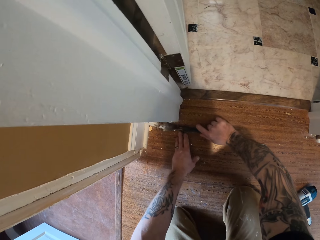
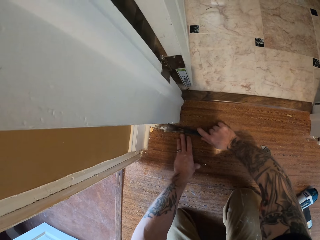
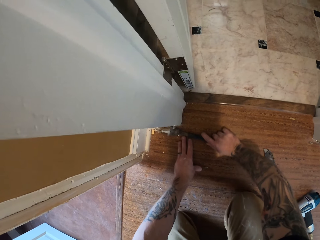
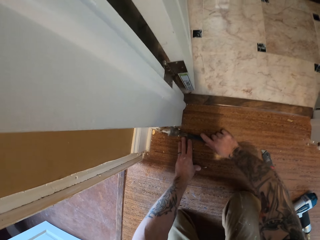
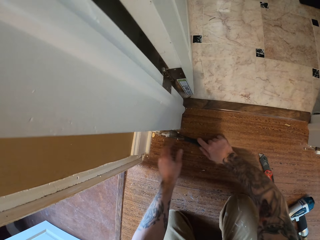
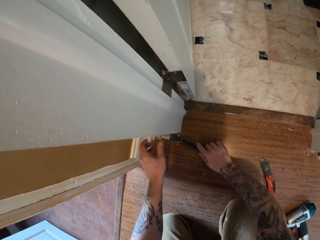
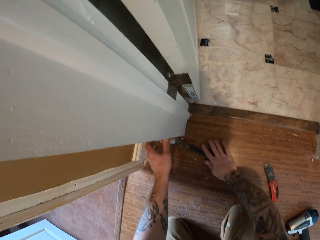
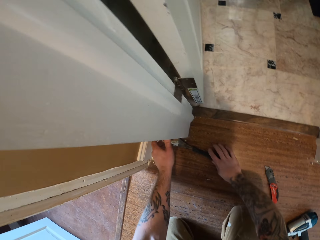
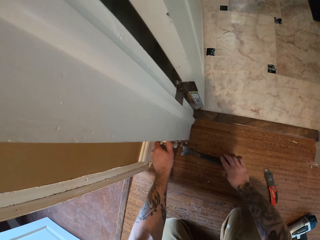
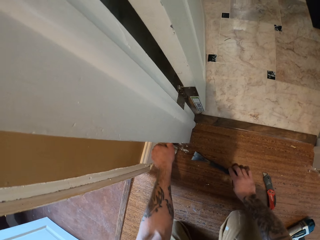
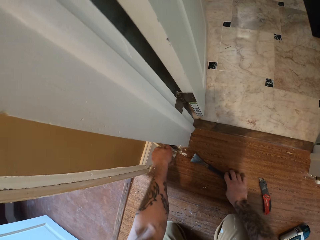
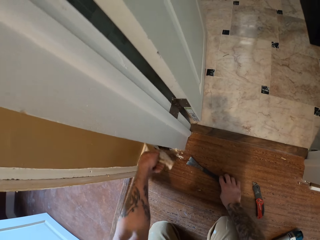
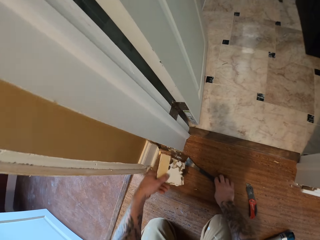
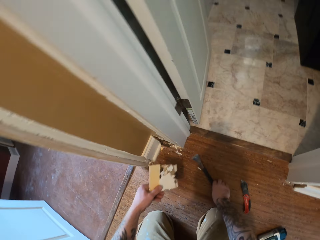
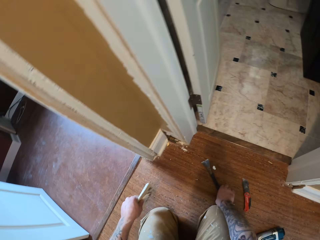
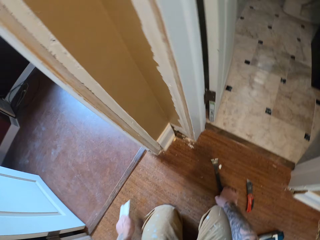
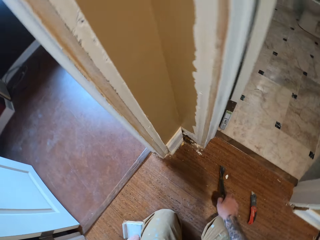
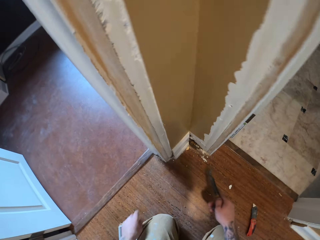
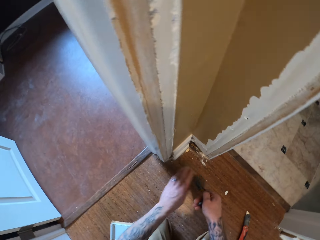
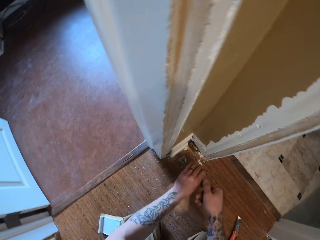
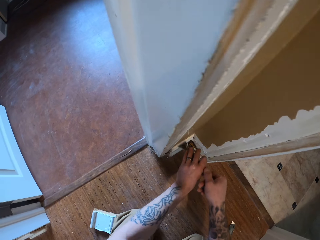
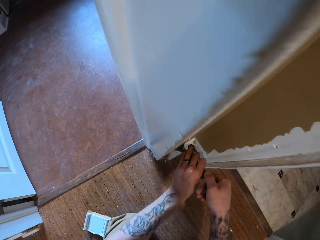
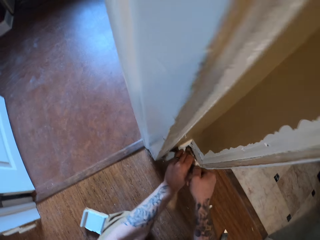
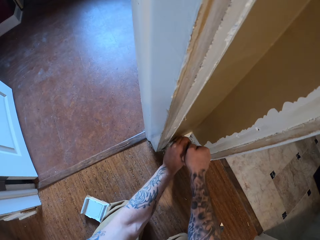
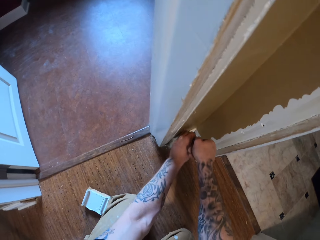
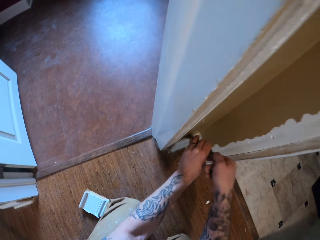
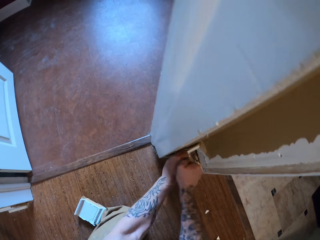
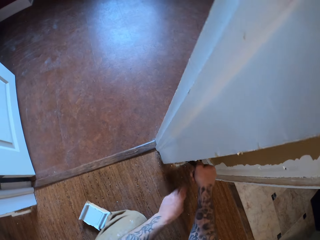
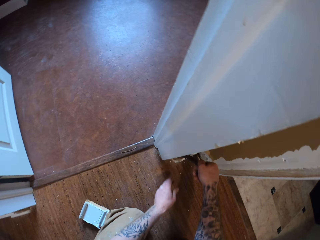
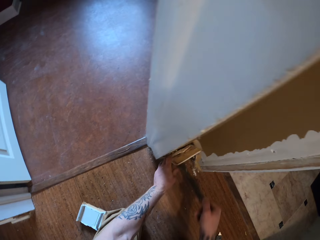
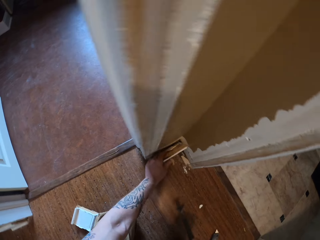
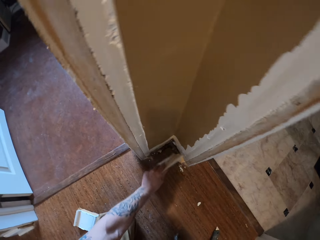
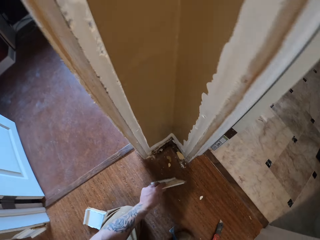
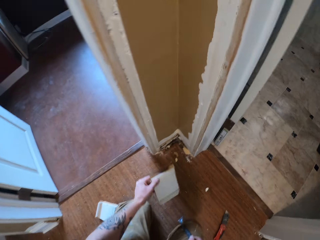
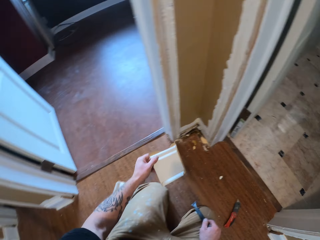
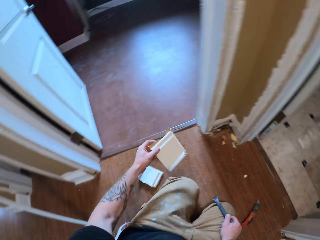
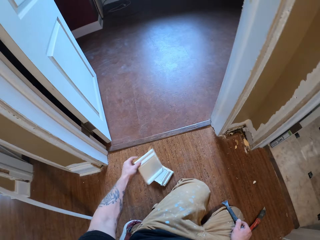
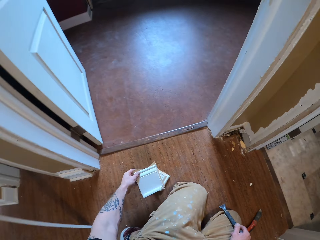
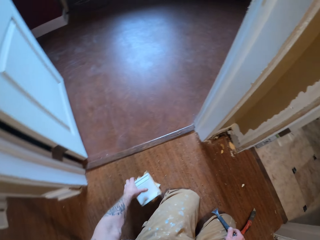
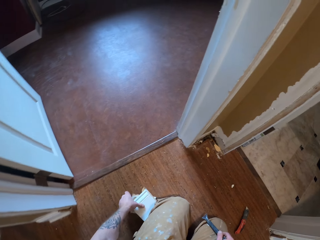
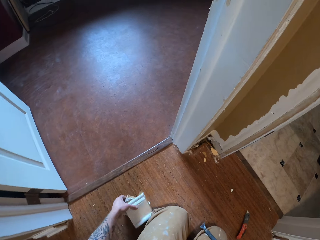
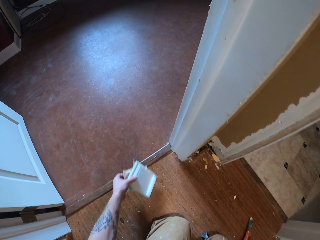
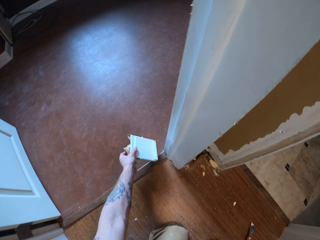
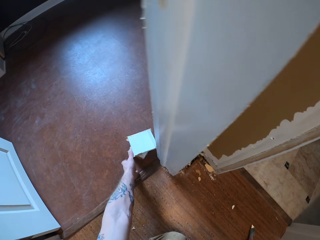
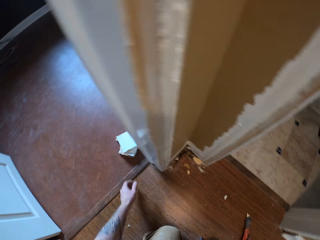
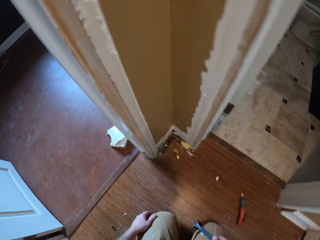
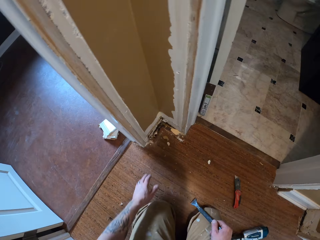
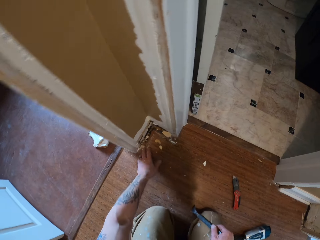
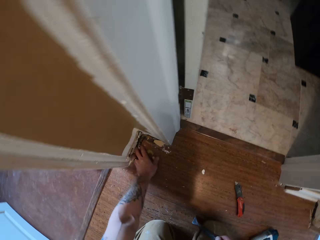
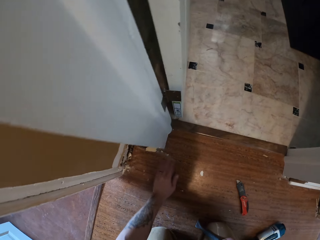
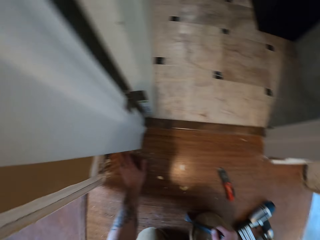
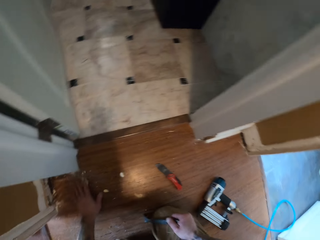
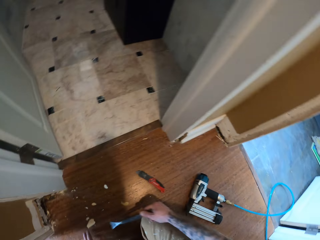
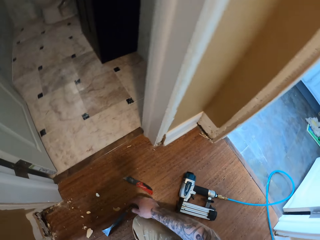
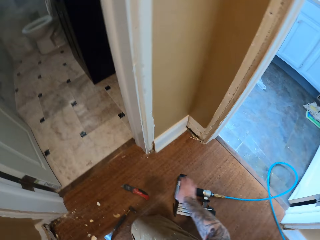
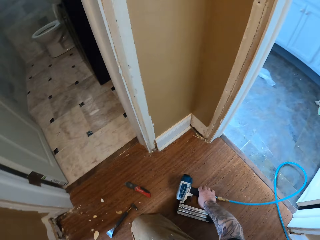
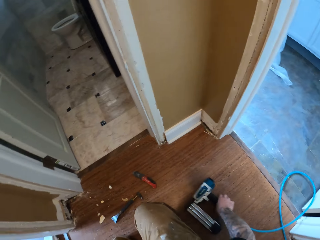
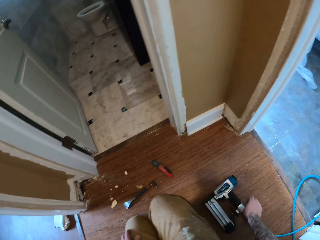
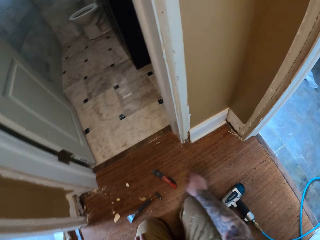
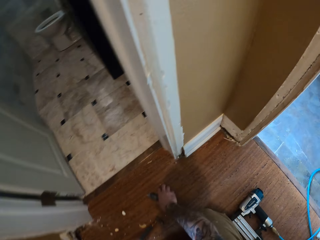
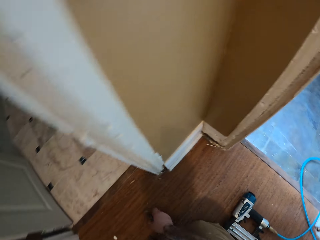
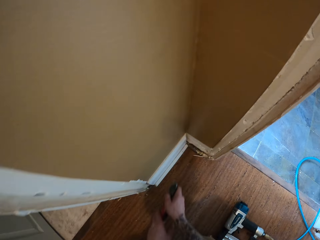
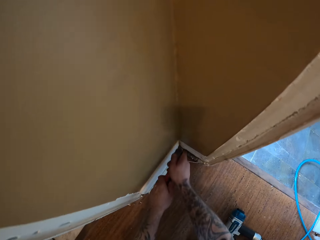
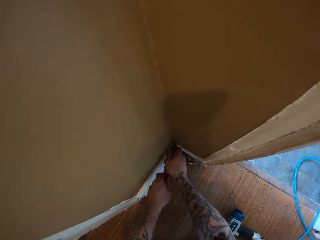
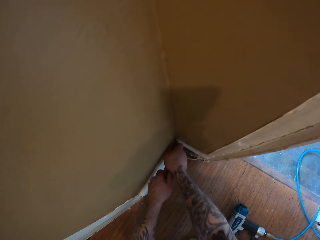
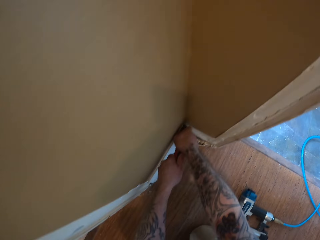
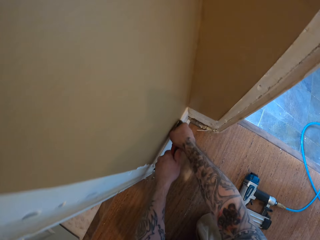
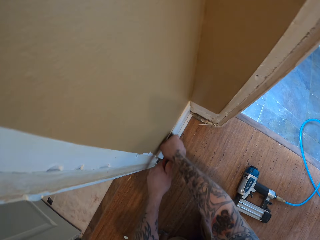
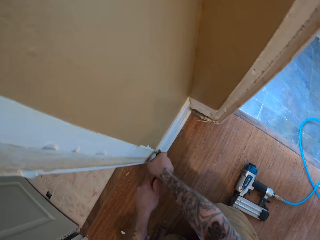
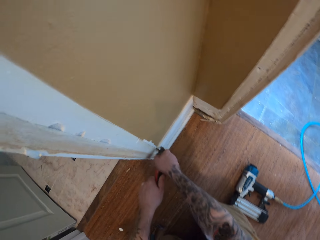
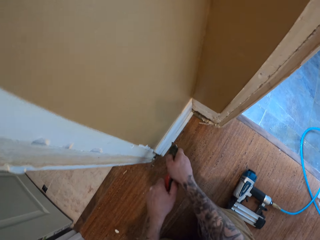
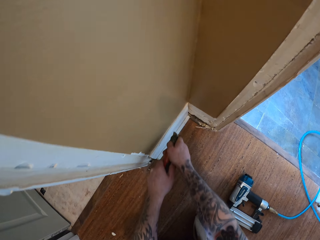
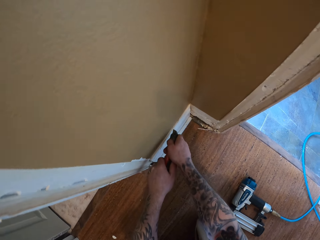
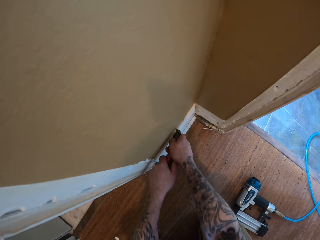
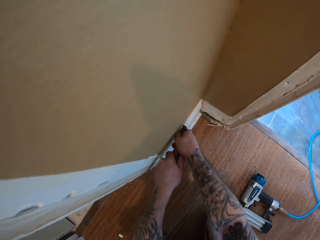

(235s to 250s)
The camera wearer puts the baseboard on the floor. They put the baseboard on the floor again. They move the baseboards. They wipe the floor with the hand. They drop the crowbar. They take the knife. They mark a wall trim with the knife. They cut the baseboard with the utility knife.

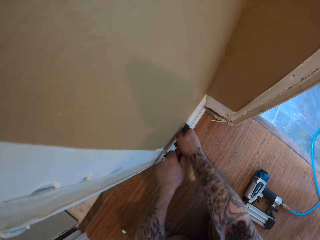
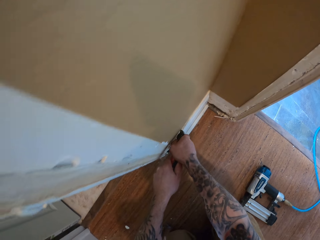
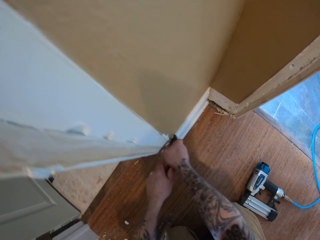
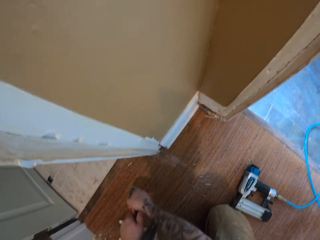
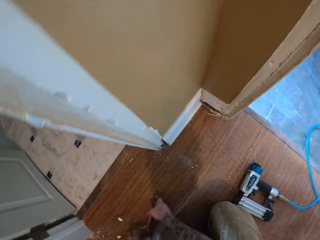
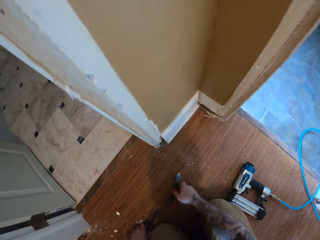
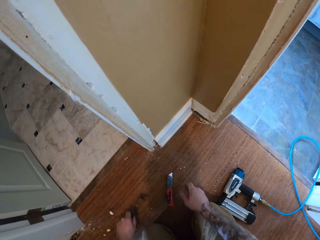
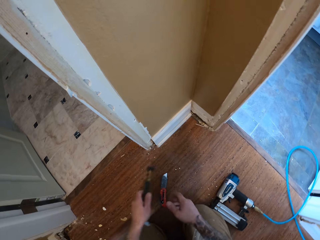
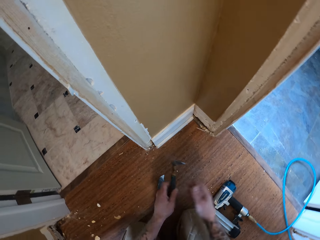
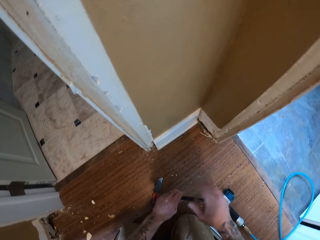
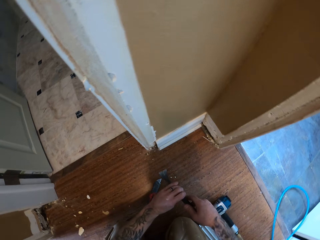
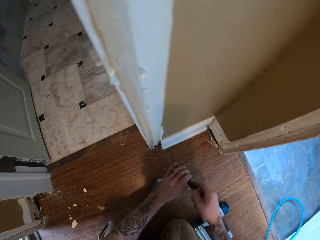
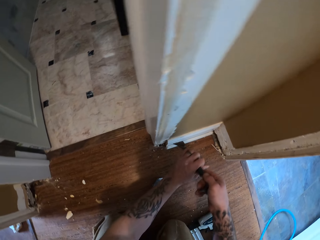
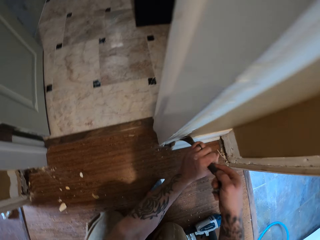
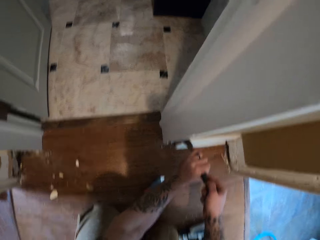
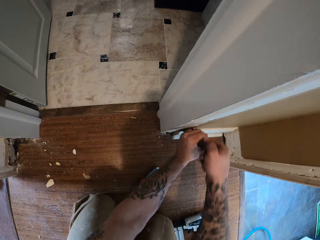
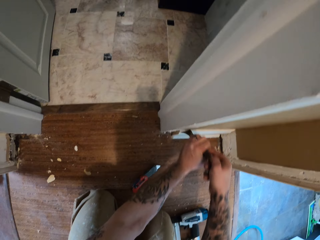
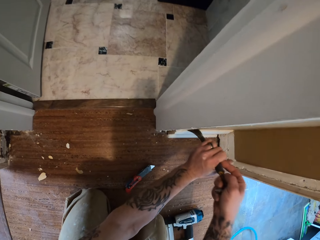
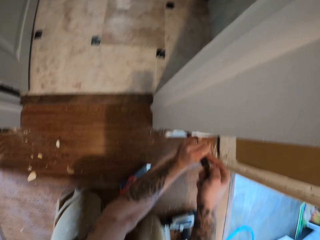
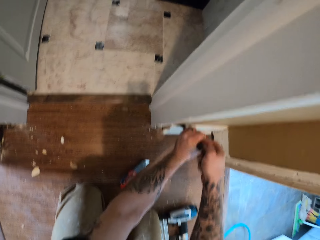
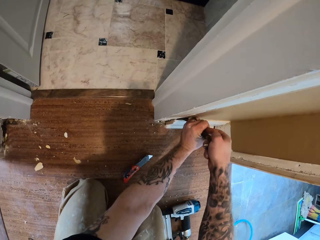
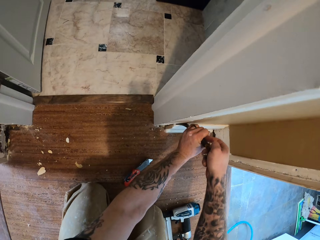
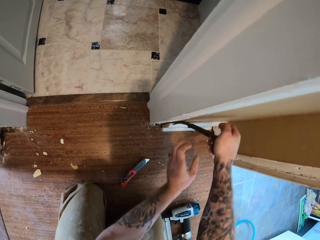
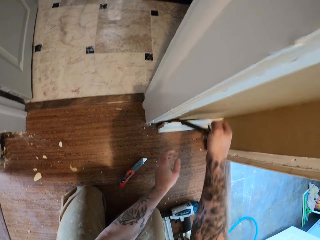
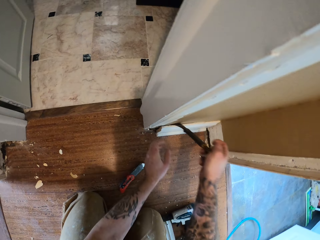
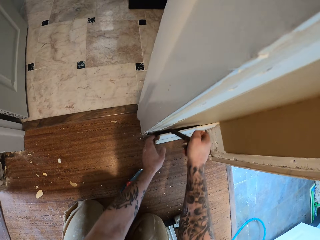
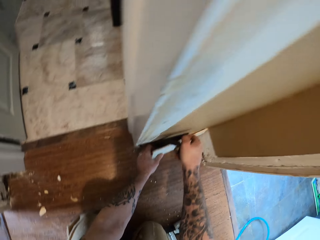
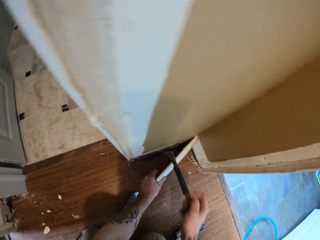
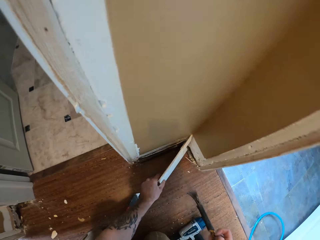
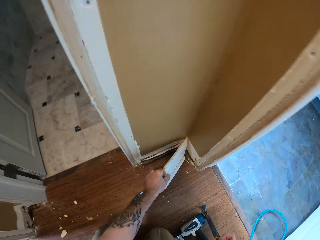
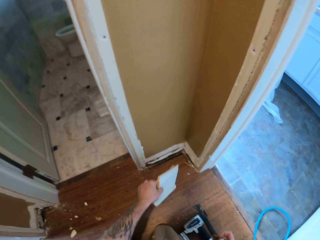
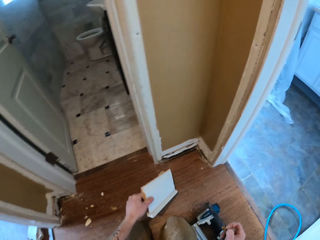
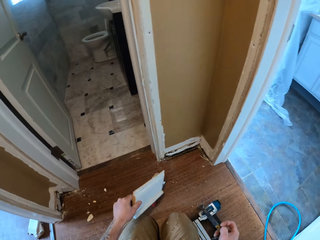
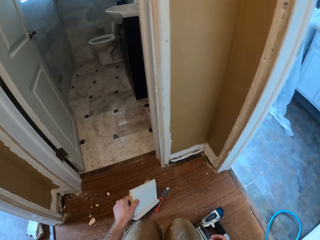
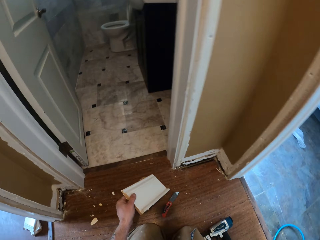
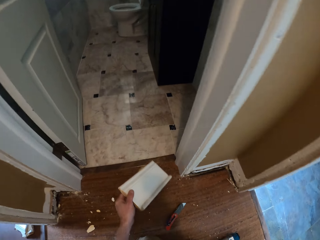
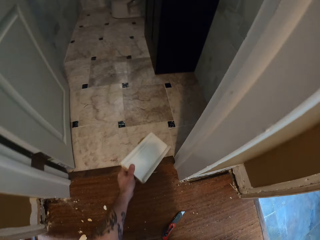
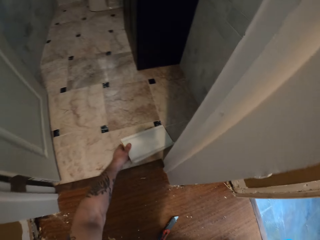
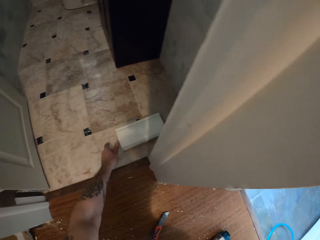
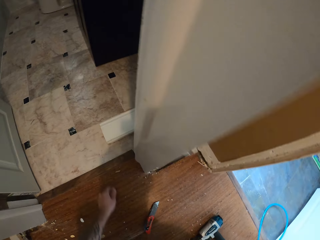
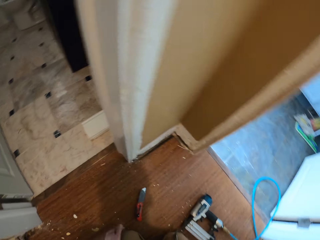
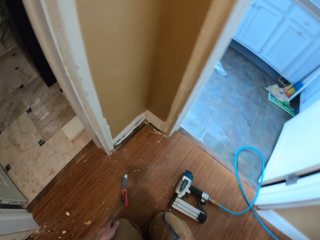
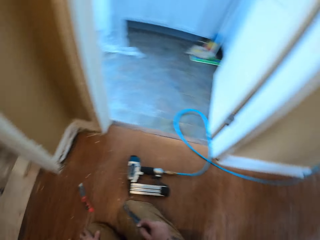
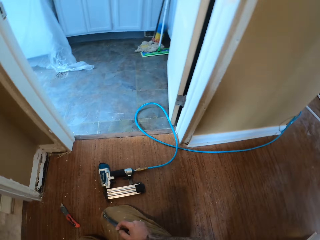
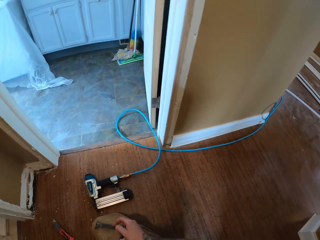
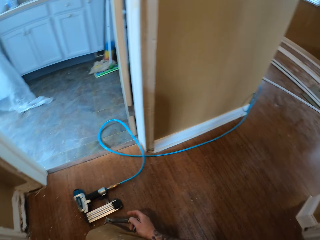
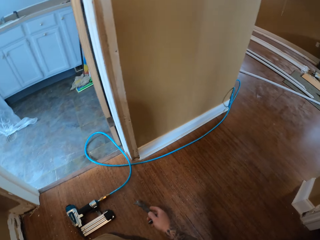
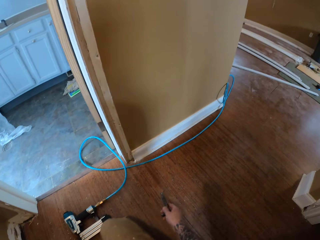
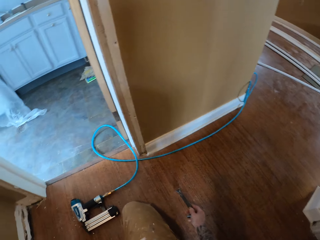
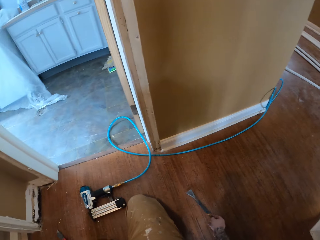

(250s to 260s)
The camera wearer puts the utility knife on the floor. They pick up the putty knife. They remove the baseboard using the putty knife. They put the baseboard on the floor. They turn around.
